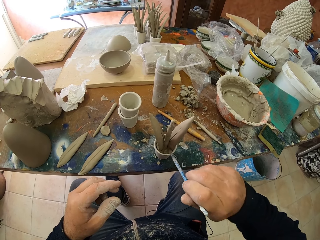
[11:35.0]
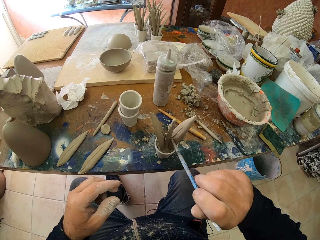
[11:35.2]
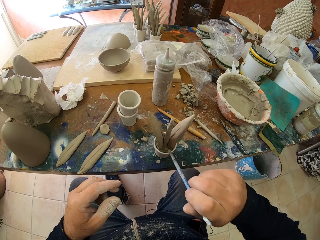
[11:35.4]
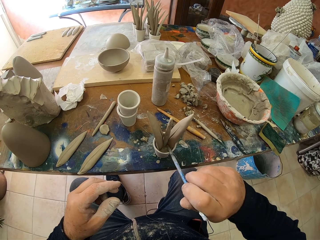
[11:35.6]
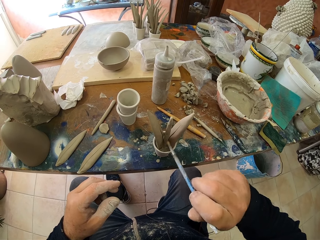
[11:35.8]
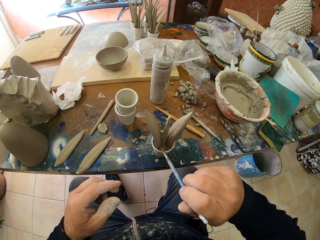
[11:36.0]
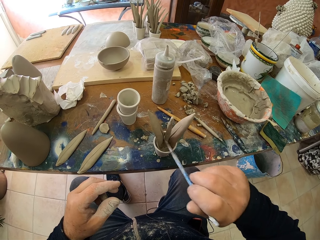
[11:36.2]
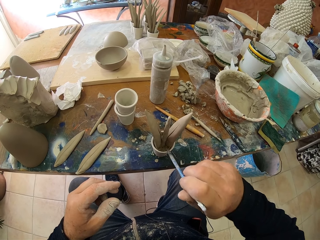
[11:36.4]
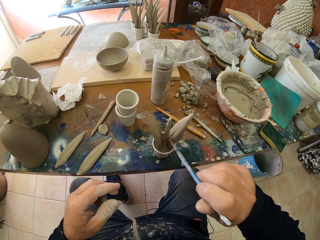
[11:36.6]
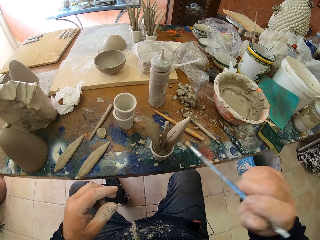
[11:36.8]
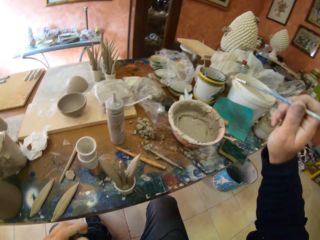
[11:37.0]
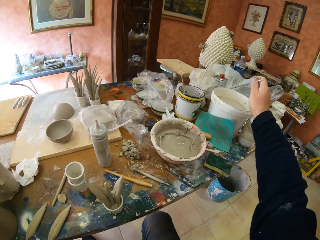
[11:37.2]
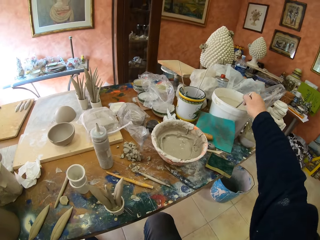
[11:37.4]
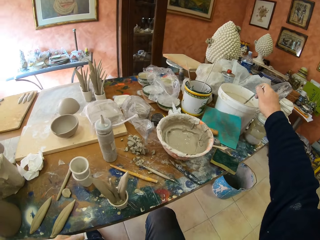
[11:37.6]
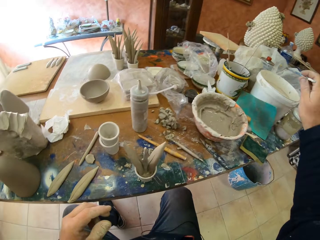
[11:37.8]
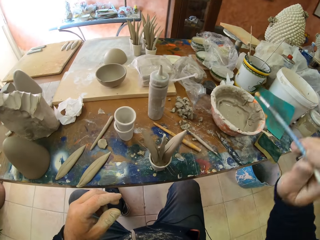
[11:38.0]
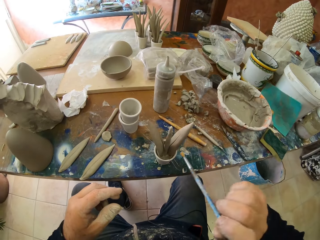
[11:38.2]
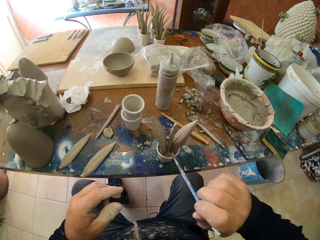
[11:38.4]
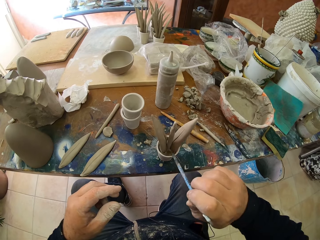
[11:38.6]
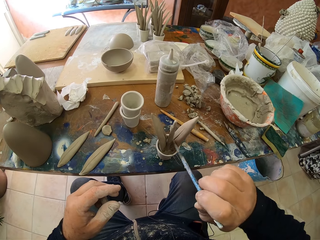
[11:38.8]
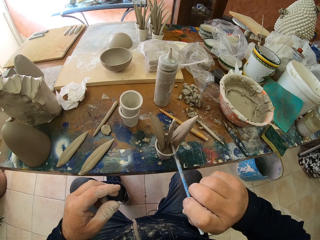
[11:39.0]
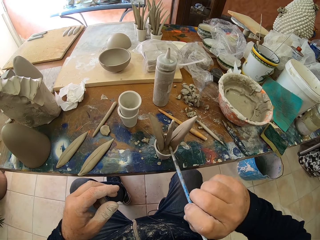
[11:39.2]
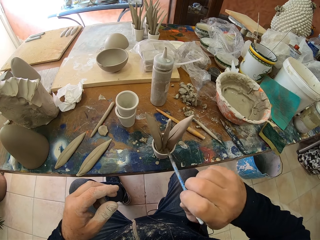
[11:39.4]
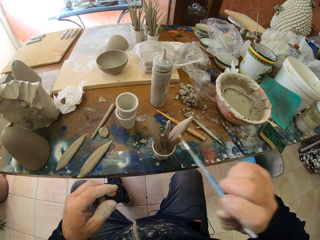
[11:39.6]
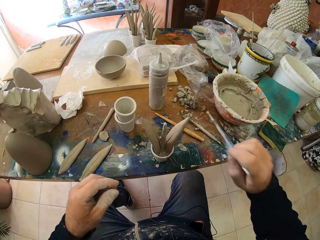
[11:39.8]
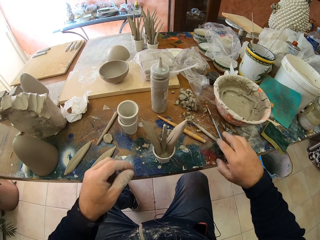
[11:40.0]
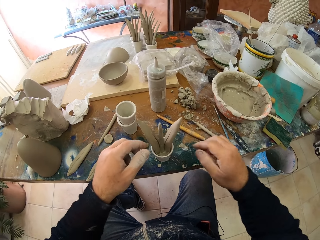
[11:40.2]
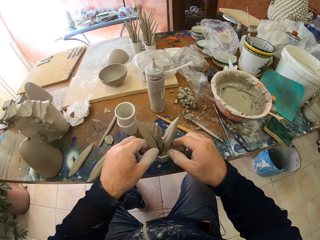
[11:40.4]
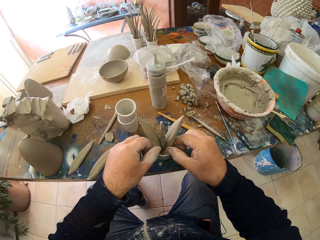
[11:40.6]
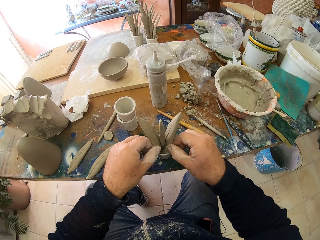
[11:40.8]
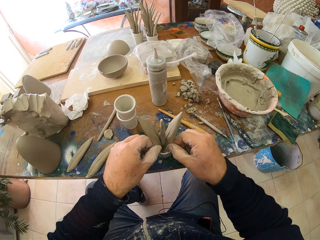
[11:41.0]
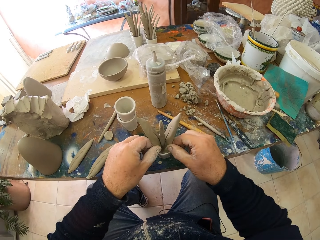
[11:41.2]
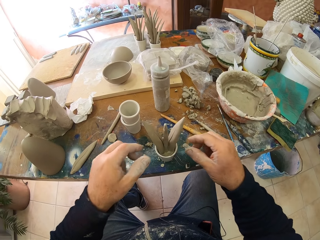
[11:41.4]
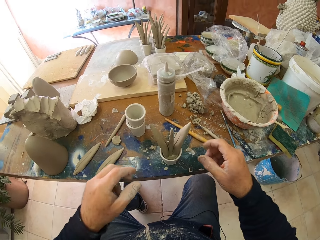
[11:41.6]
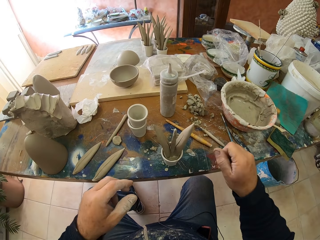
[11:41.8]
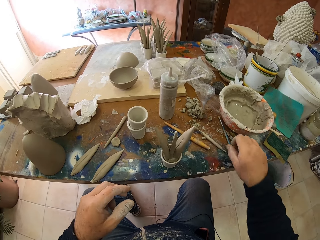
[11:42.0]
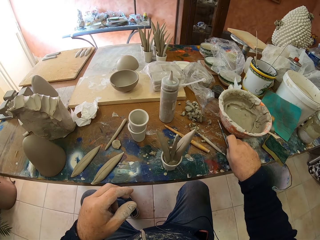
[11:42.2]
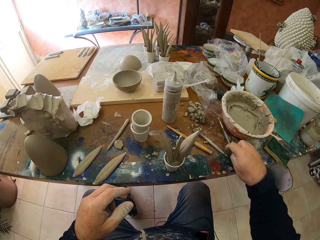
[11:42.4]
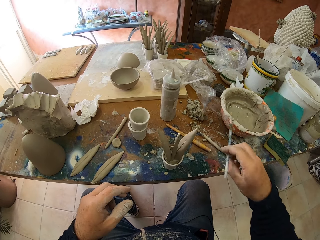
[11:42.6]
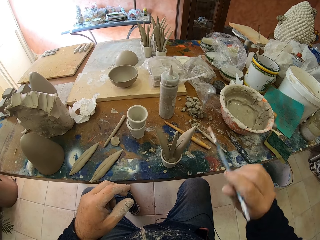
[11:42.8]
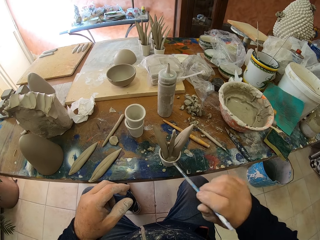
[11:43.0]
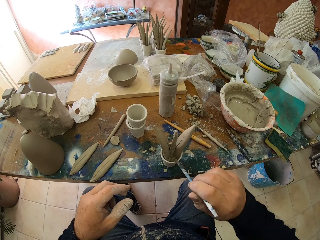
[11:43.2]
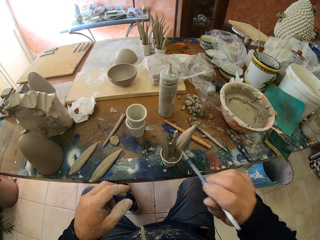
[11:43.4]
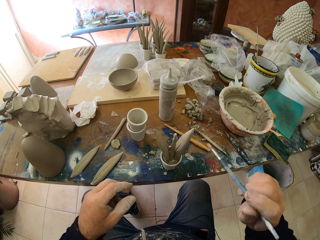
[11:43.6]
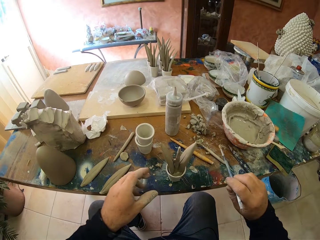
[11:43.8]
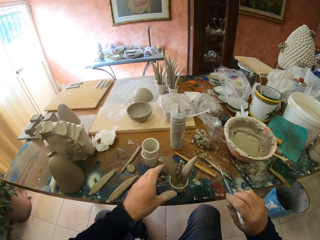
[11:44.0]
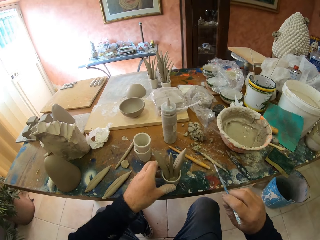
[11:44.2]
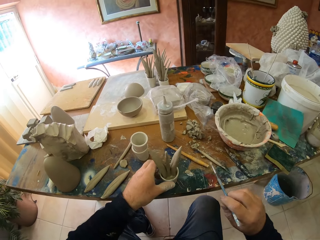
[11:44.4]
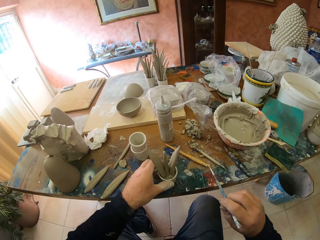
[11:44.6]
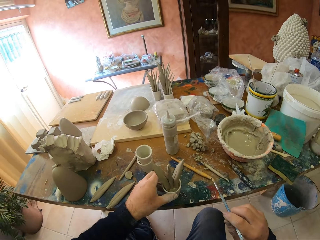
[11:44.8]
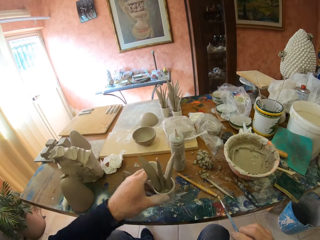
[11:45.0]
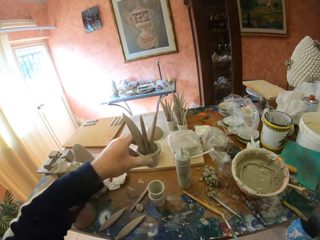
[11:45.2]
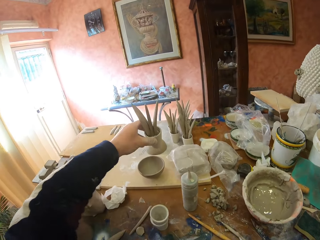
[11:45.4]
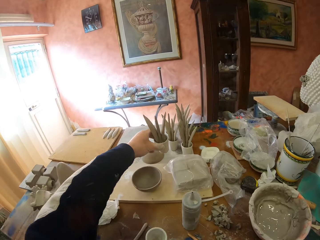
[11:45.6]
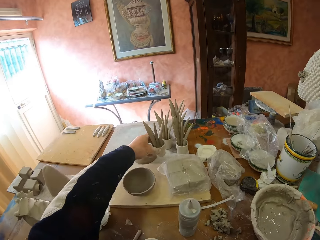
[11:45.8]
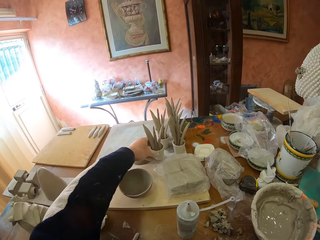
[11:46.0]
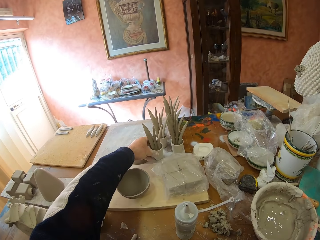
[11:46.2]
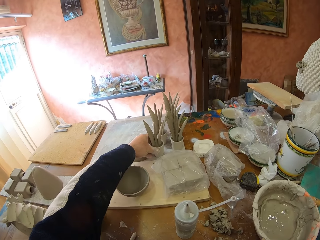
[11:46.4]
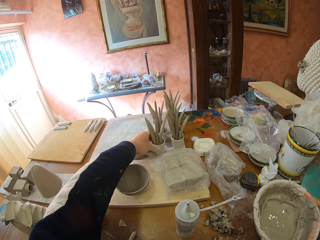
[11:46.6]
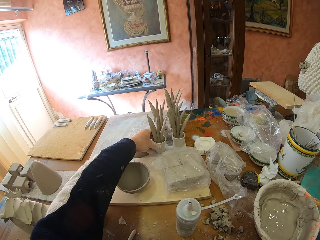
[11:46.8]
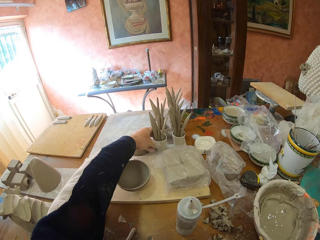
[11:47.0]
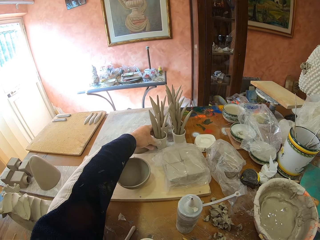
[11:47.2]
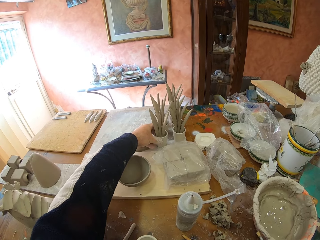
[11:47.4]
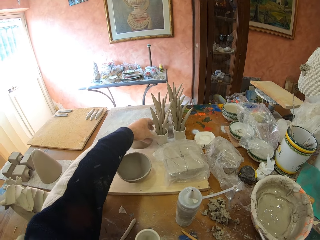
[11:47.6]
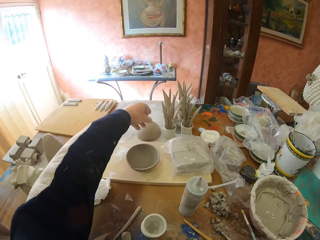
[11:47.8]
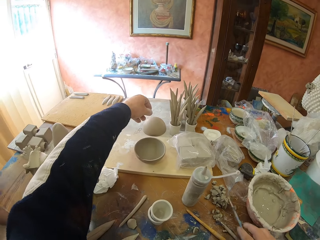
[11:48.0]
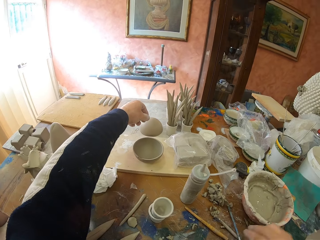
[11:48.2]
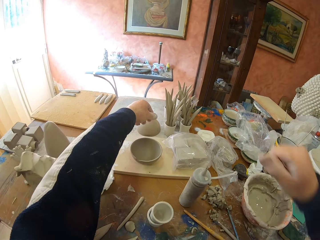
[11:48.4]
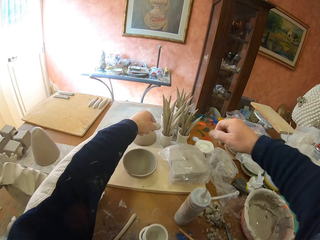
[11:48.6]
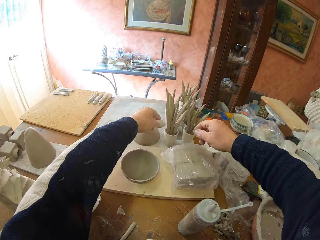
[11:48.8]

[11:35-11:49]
The camera wearer wipes the sculpture with the brush. They dip the brush in some solution. They paint the clay. They wipe the sculpture with the brush. They put the brush on the table. They pick up the brush. They wipe the sculpture with the brush. They pick up the sculpture. They put the sculpture at the end of the table.

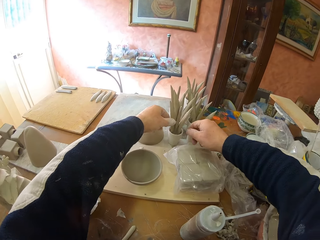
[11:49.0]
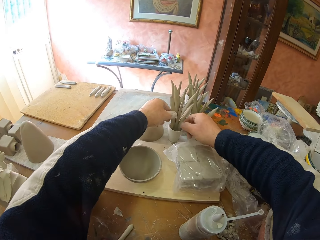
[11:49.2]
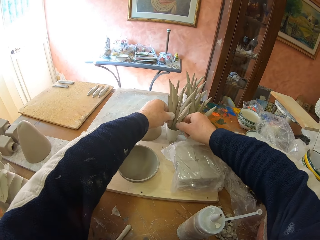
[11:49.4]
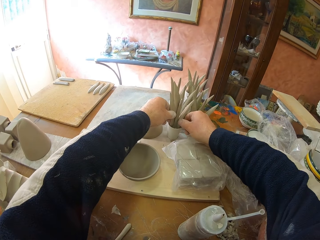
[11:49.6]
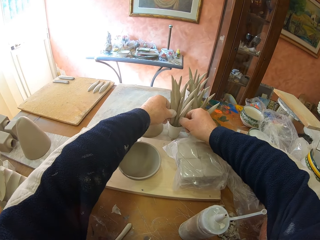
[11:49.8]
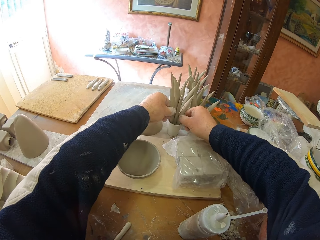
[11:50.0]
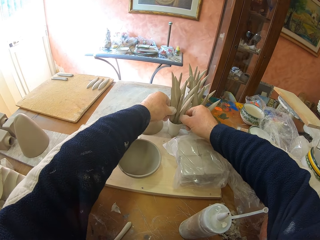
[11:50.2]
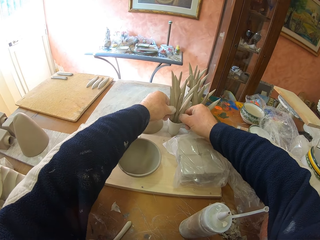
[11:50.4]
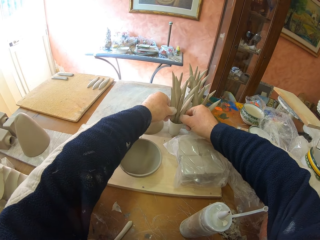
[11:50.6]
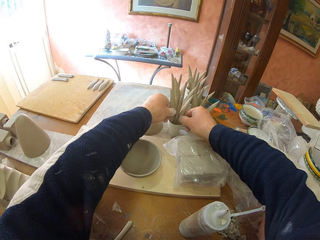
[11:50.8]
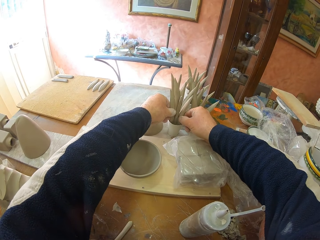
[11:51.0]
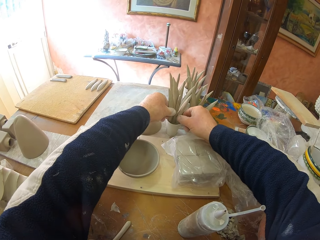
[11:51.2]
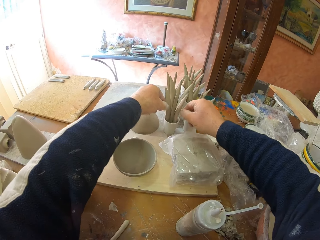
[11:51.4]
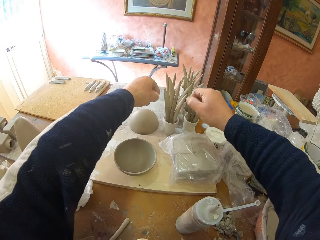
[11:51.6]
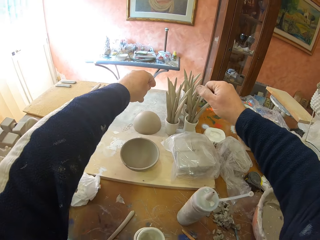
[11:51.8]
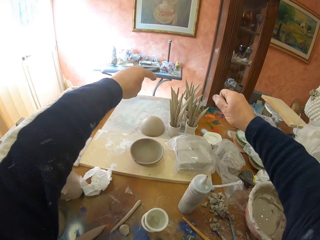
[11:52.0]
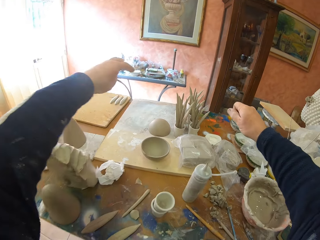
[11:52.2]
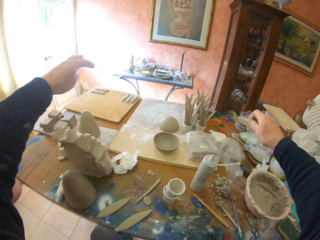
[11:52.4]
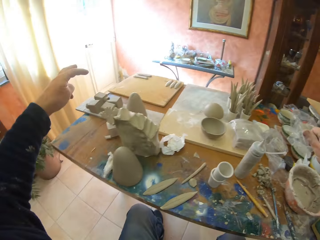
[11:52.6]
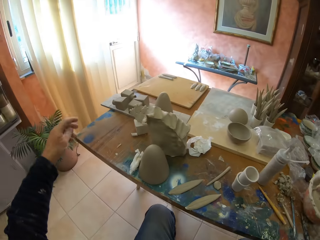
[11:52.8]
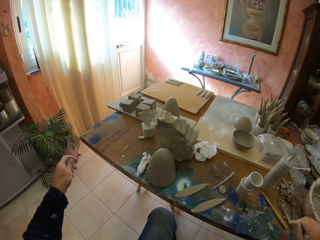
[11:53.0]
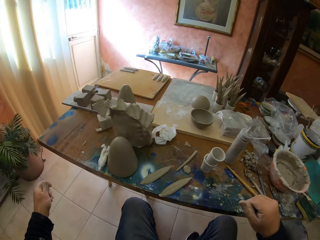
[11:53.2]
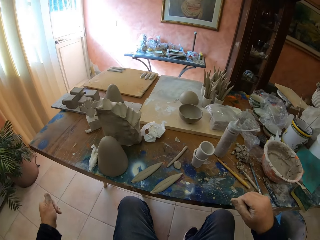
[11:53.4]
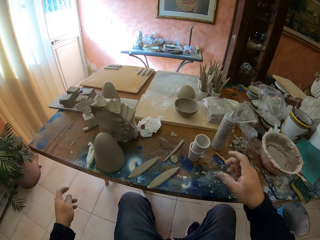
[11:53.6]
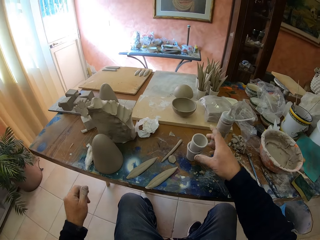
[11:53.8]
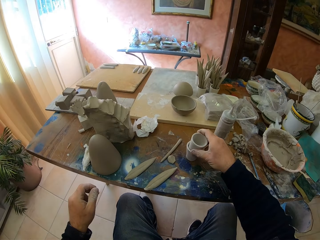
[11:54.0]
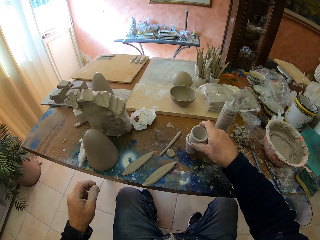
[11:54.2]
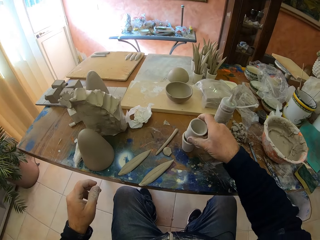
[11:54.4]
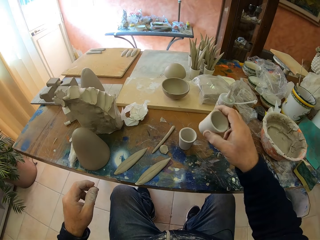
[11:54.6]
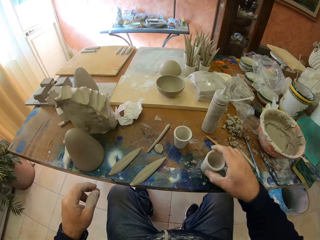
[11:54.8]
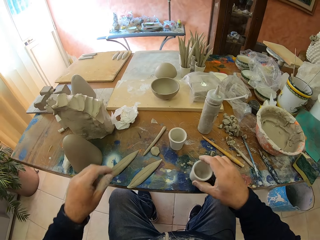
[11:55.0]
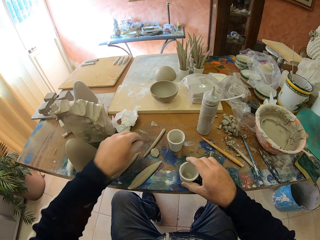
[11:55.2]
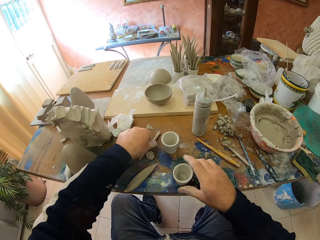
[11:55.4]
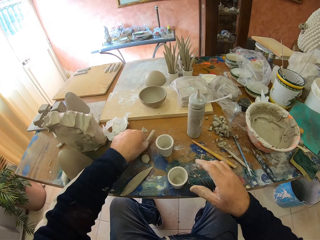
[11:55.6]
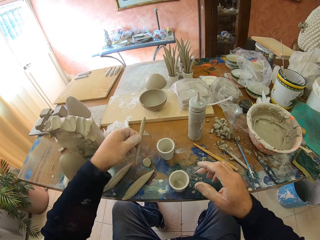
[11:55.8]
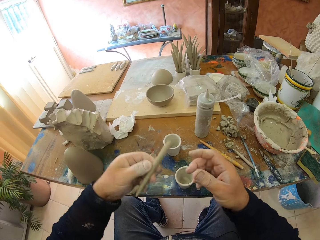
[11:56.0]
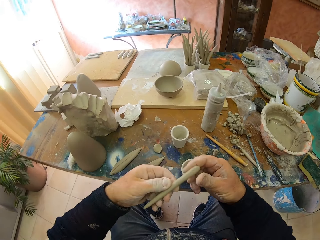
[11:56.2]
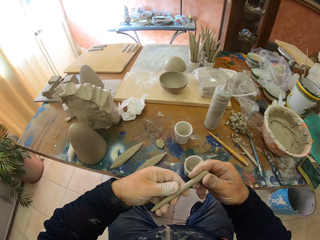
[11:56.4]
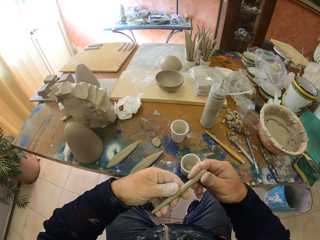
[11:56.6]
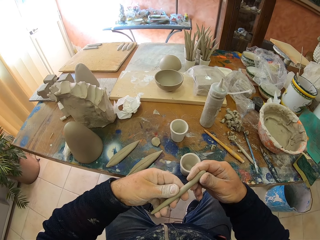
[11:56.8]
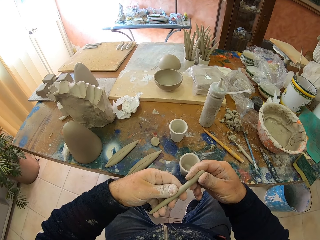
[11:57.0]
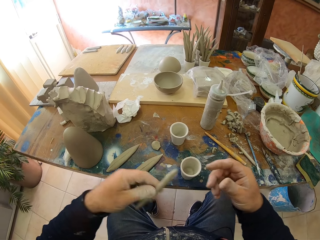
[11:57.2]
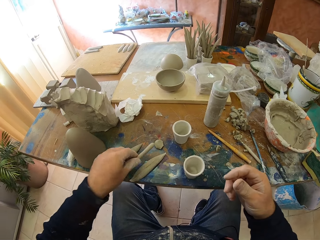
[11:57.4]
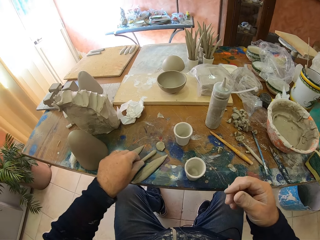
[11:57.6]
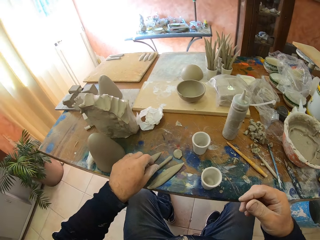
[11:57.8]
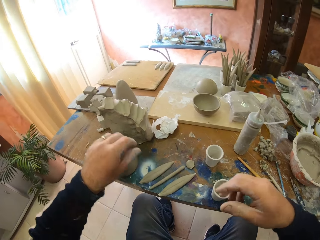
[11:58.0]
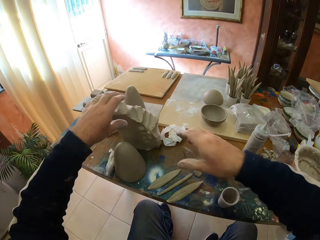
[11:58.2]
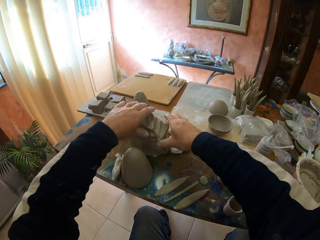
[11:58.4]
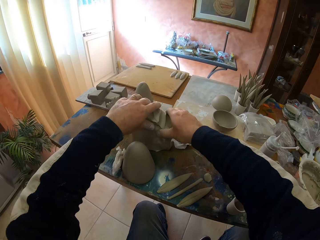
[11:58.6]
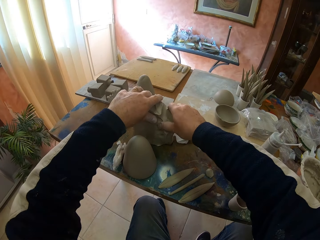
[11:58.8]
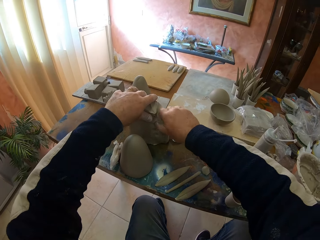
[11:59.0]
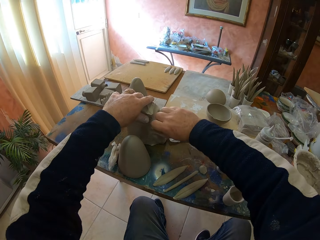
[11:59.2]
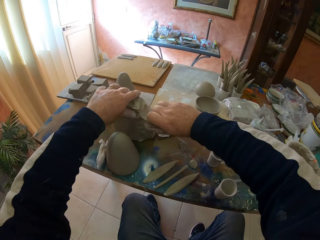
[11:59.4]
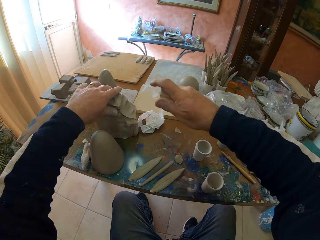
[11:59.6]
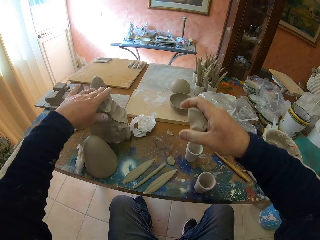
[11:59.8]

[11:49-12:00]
The camera wearer adjusts the clay. They pick up a container. They put the container on the table. They pick up a rolled molding clay. They put the rolled molding clay on the table. They pick up some molding clay.
